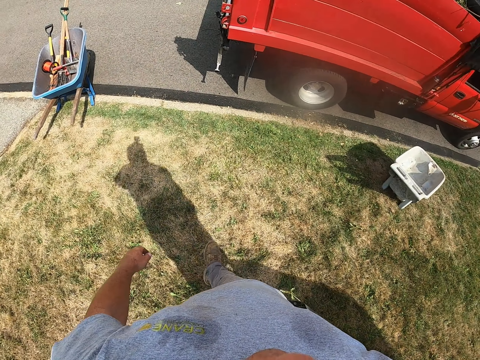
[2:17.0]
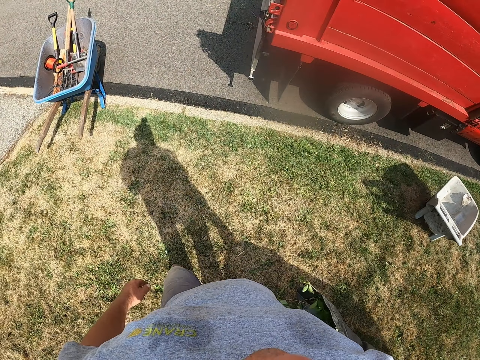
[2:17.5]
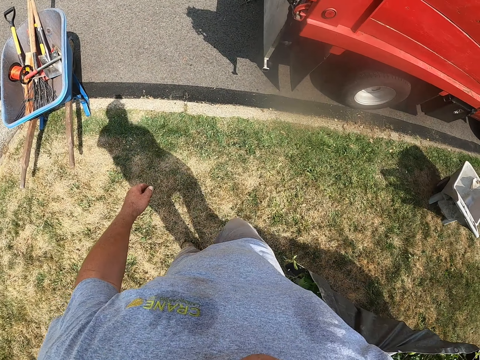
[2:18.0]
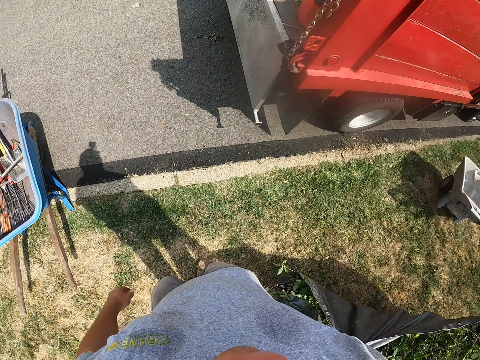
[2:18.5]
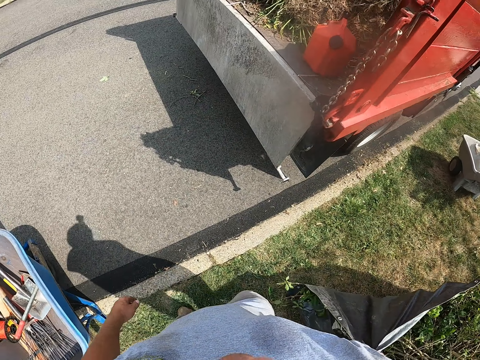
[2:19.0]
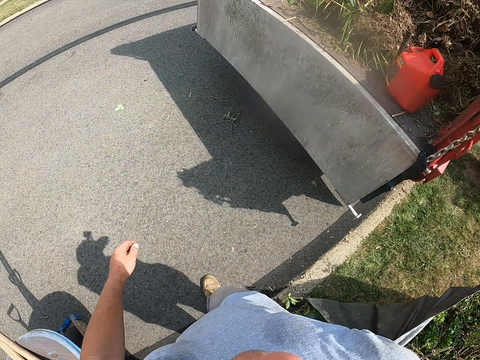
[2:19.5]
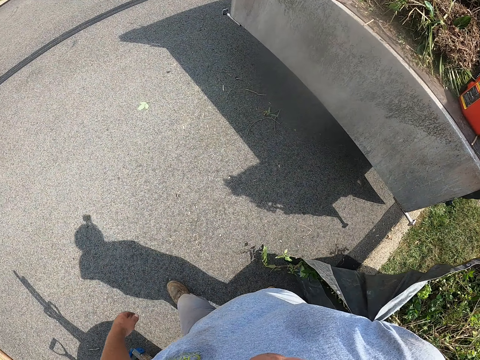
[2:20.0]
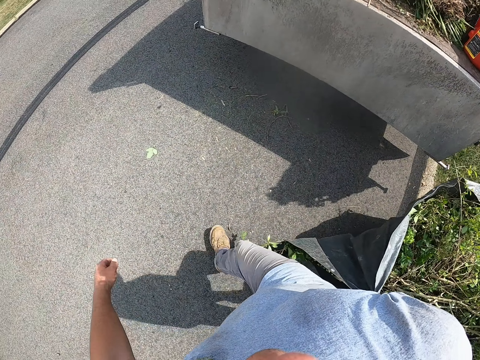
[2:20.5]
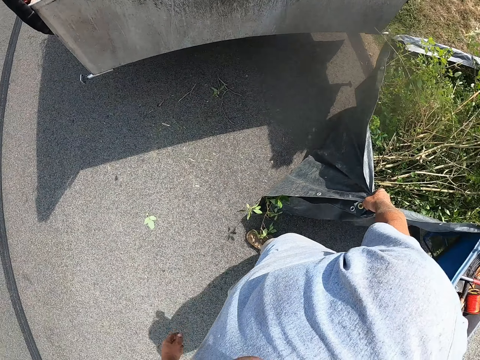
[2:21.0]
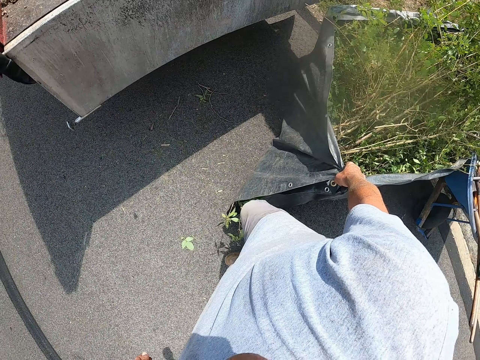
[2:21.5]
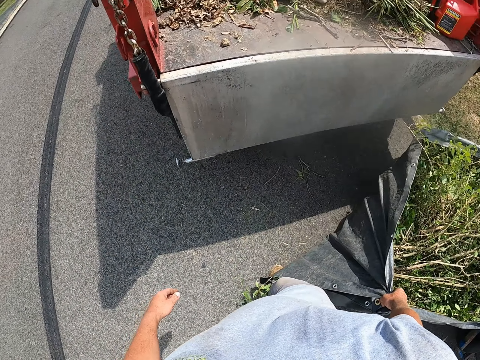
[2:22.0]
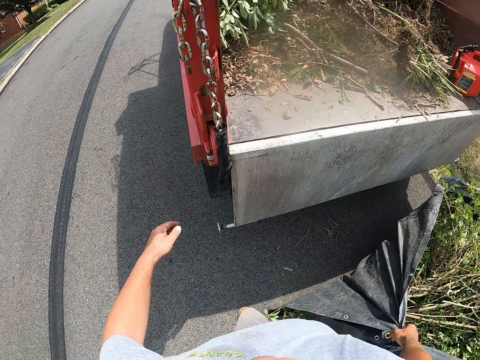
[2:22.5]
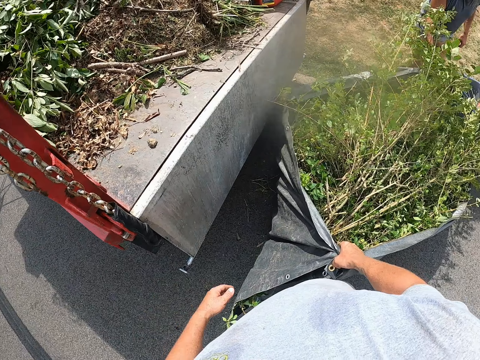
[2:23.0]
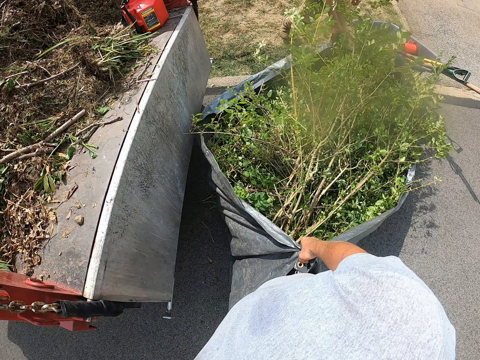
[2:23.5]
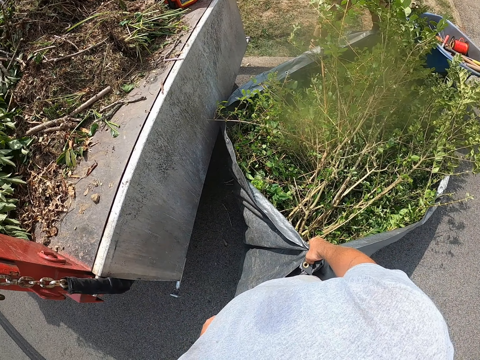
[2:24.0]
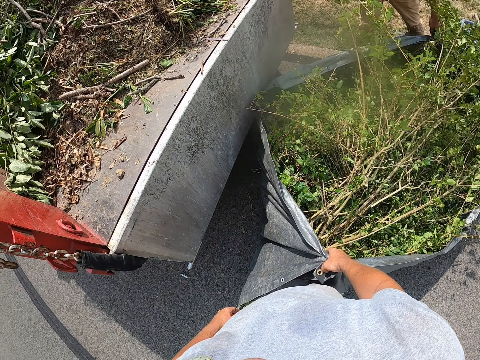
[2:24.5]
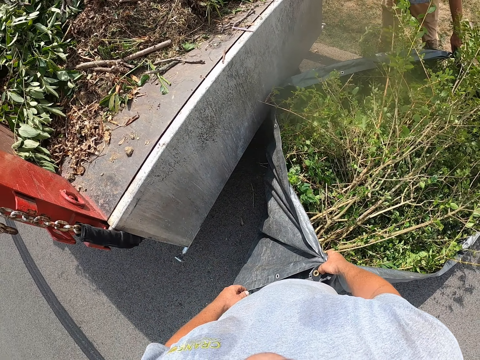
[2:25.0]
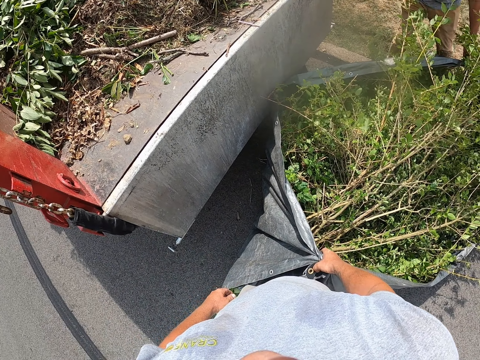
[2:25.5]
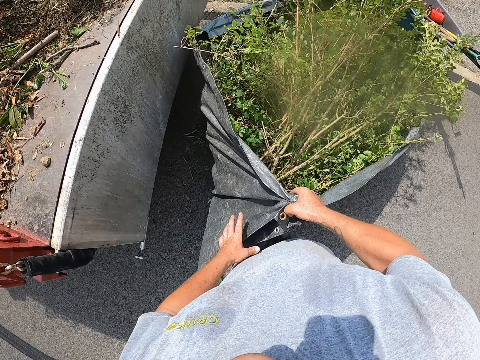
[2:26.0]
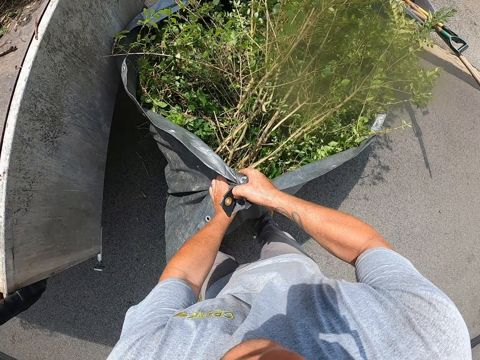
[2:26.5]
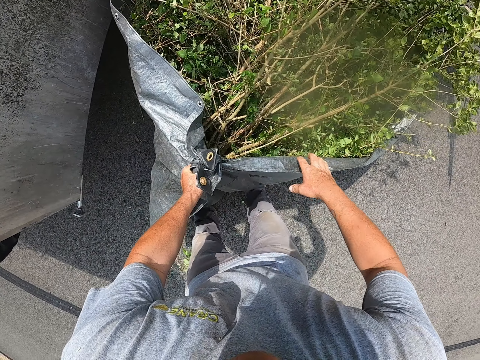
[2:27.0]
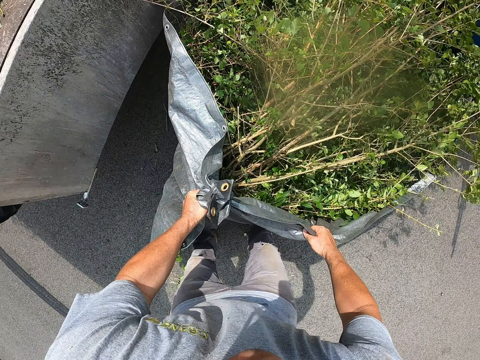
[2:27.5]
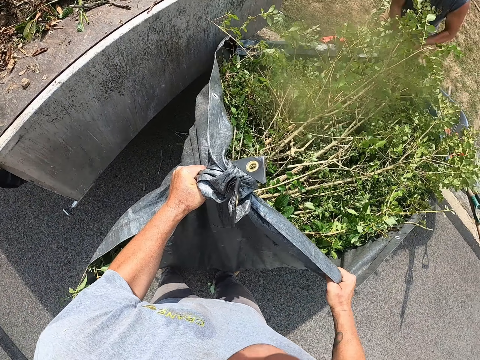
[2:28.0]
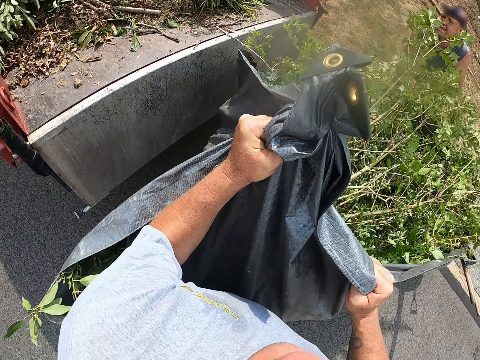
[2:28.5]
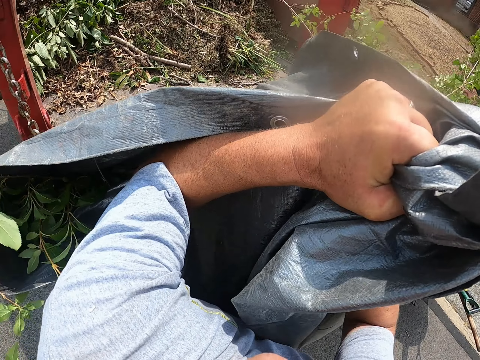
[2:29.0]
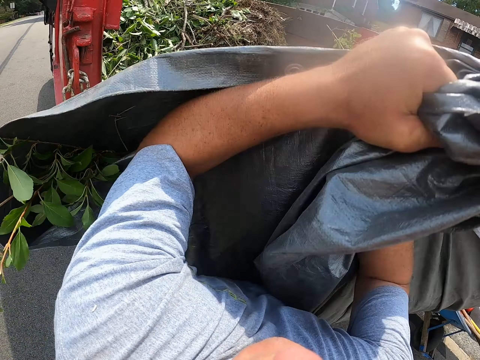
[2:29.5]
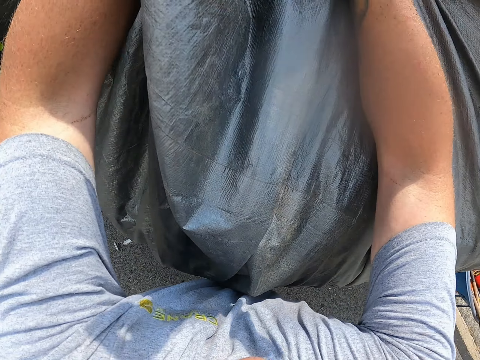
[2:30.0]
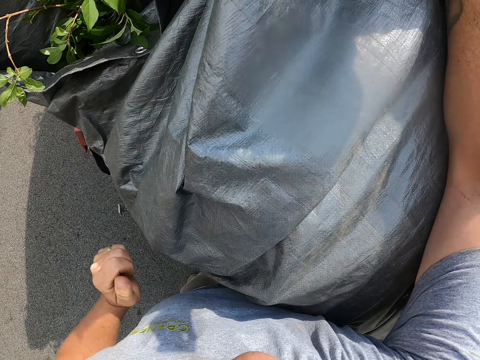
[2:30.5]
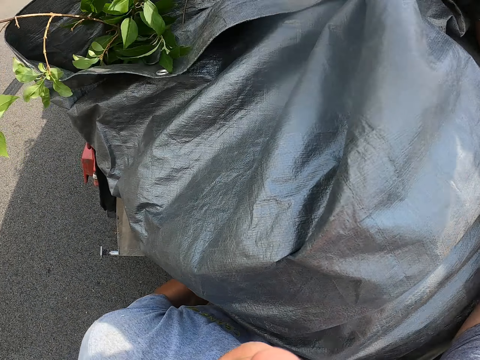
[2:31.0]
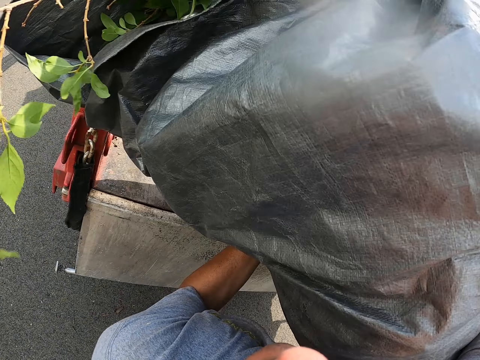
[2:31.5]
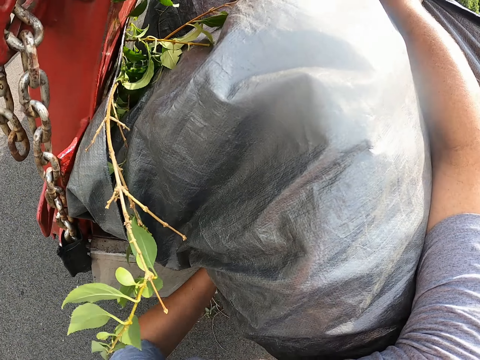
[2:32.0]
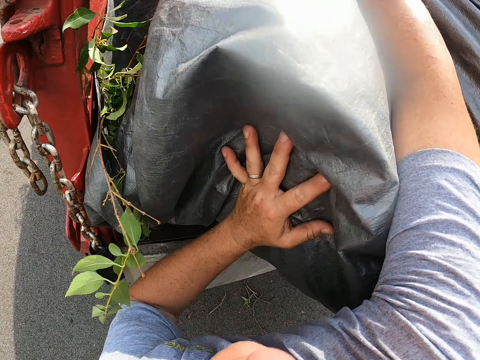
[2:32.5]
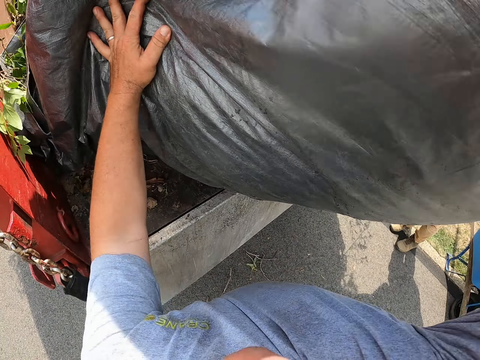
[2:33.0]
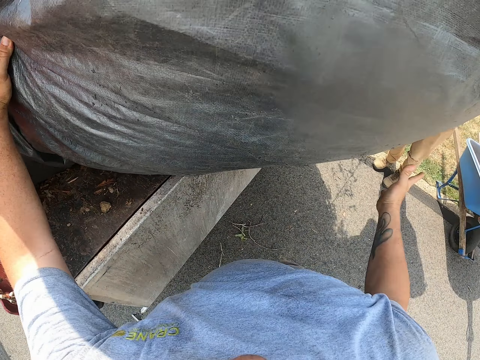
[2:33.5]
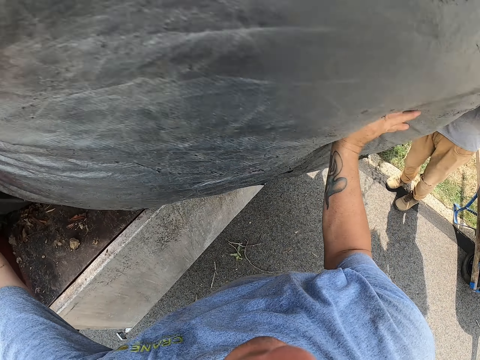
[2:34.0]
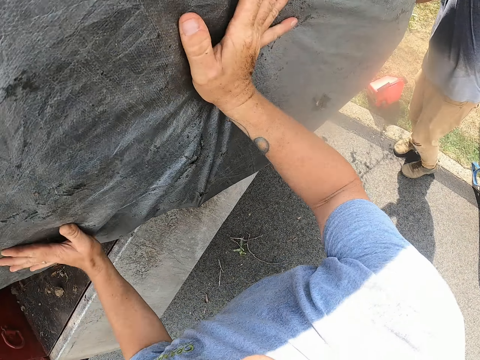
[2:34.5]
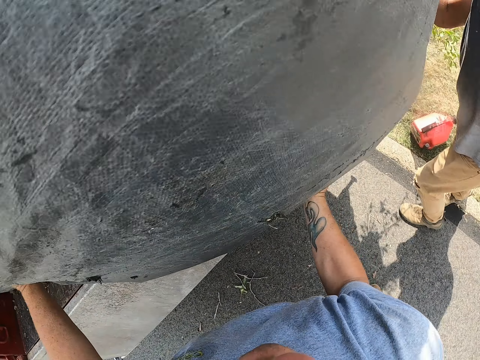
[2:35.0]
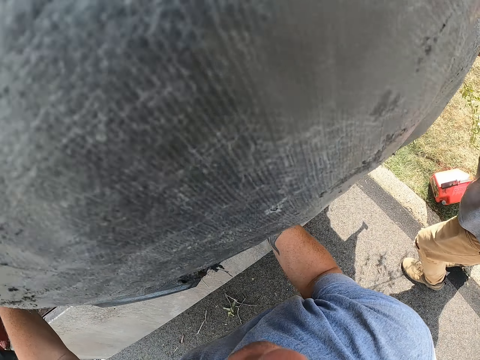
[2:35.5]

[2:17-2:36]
The camera wearer puts the paper on the ground. They lift a polythene bag. They put the paper inside the vehicle with a man. They push the polythene bag in a truck.

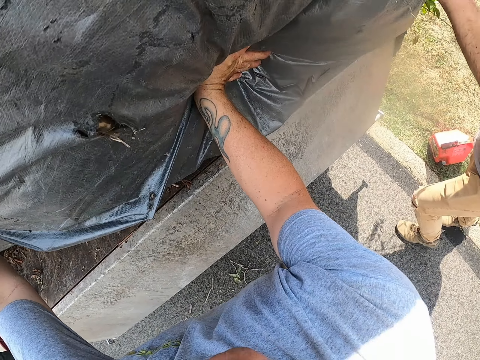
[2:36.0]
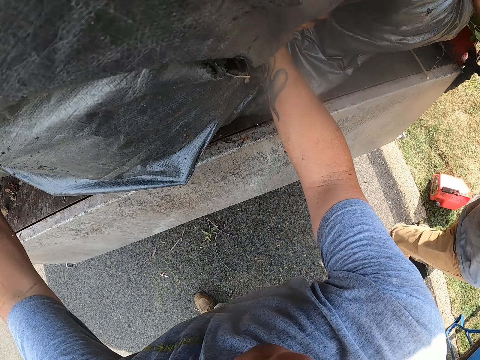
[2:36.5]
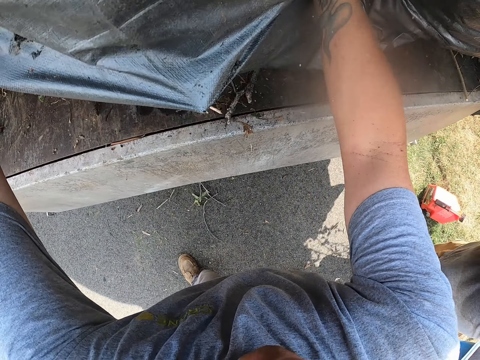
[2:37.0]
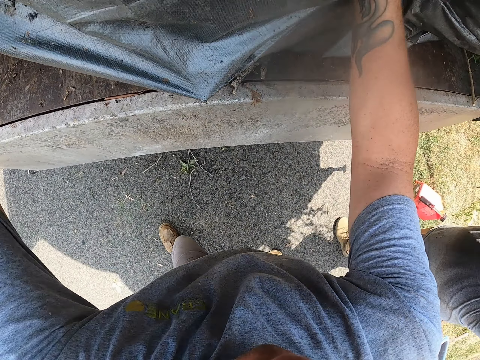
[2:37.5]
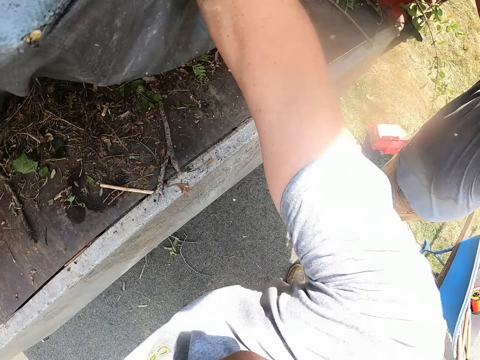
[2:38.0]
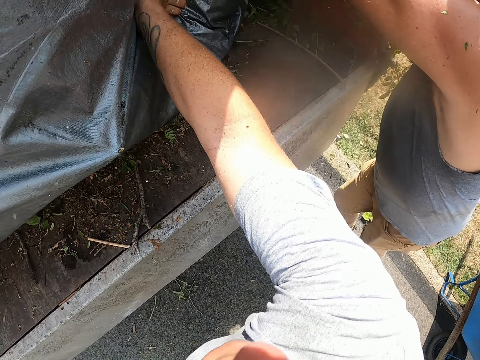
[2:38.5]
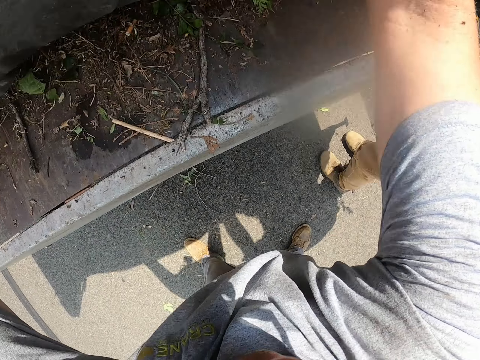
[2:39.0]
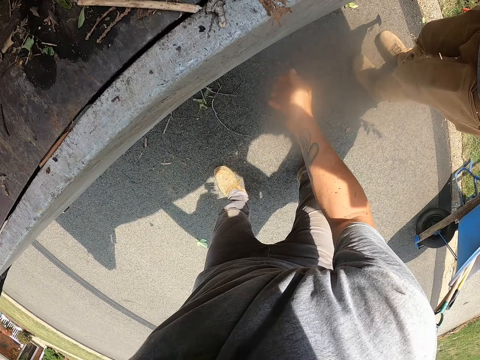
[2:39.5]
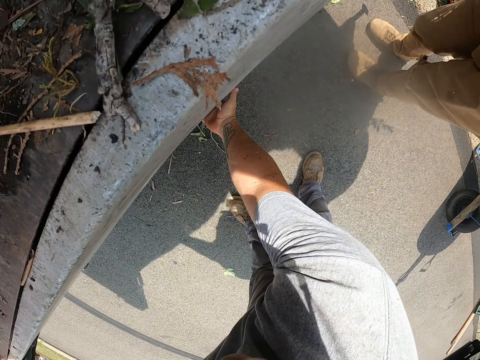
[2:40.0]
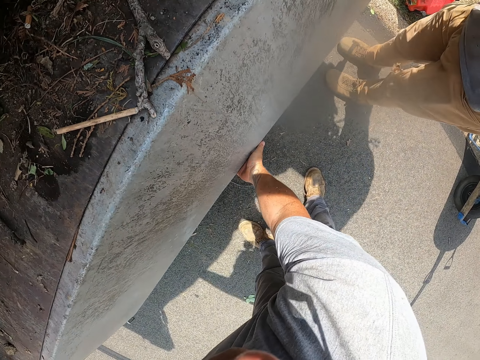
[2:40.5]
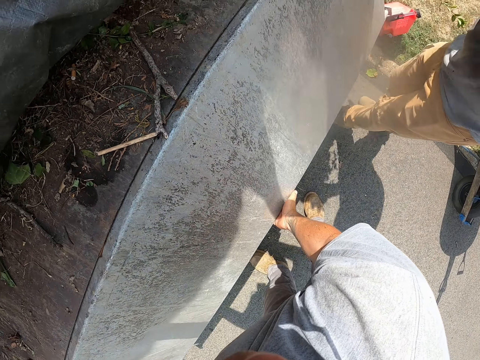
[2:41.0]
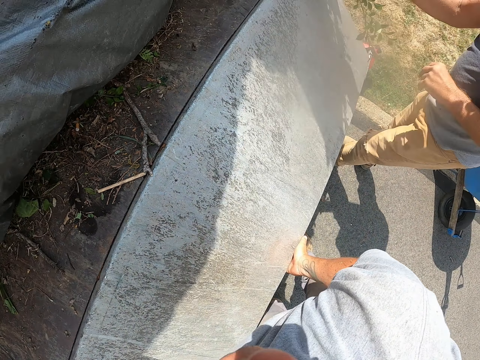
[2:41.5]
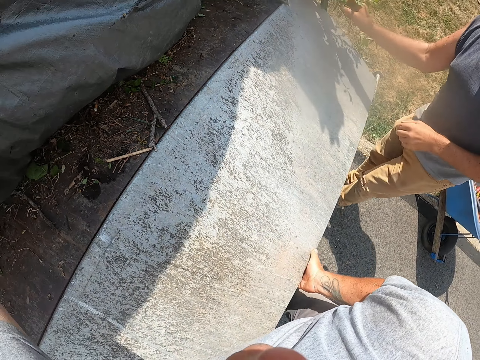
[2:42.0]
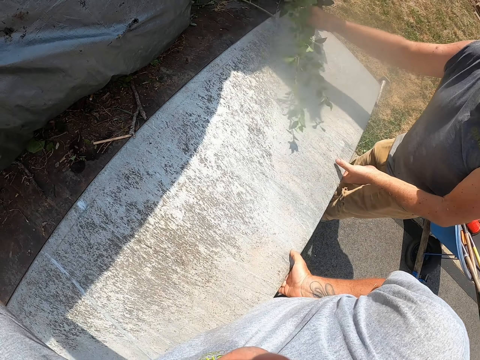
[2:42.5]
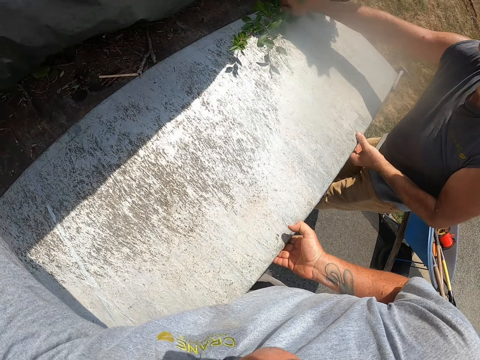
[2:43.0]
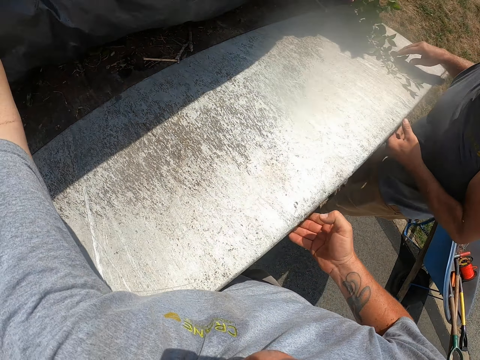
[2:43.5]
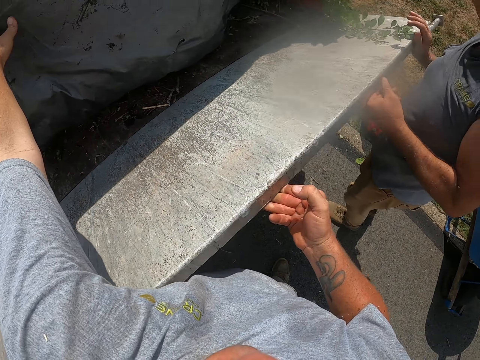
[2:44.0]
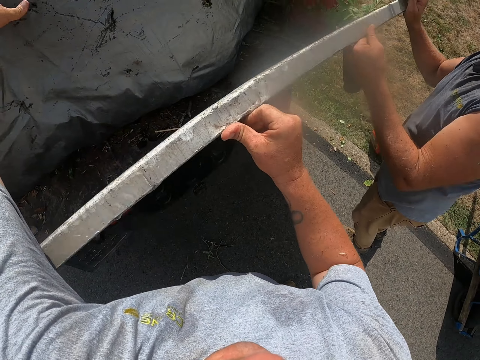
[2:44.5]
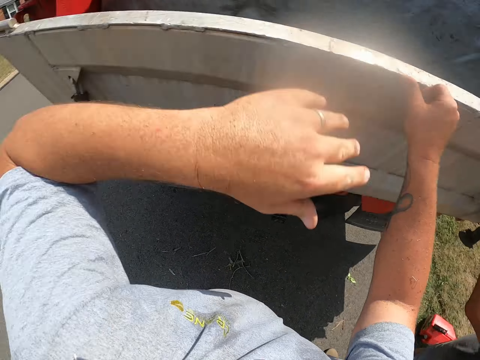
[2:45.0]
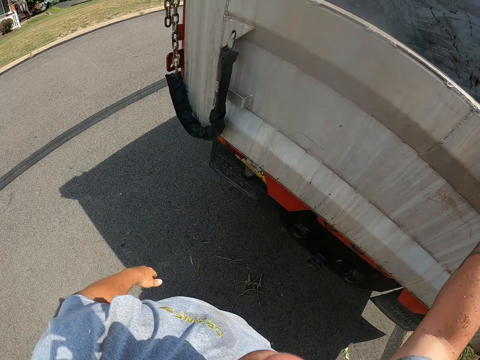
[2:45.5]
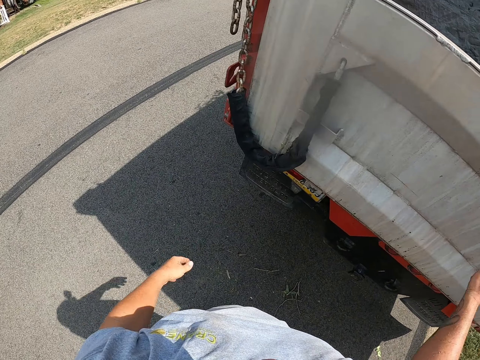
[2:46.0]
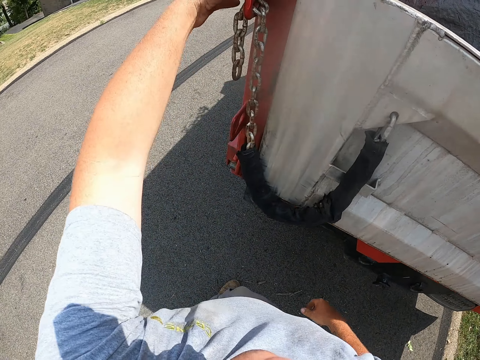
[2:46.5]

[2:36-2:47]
The camera wearer closes the vehicle with a man. They lift the truck door. They close the truck.
